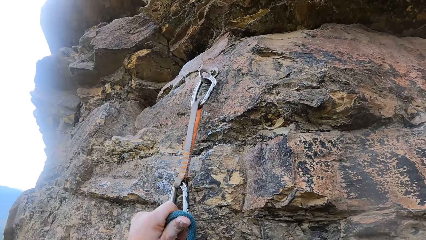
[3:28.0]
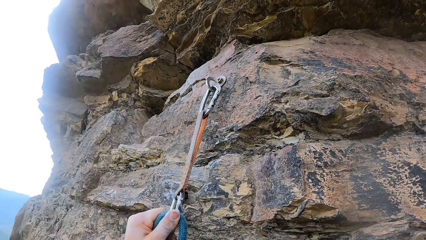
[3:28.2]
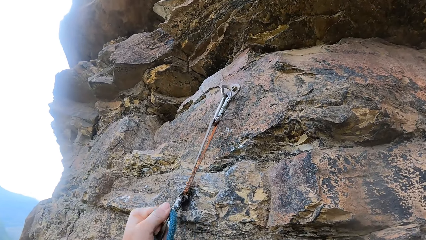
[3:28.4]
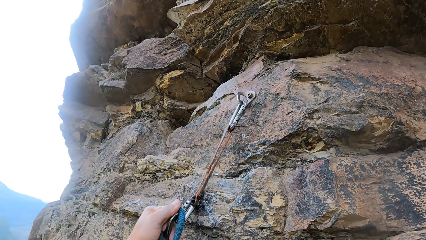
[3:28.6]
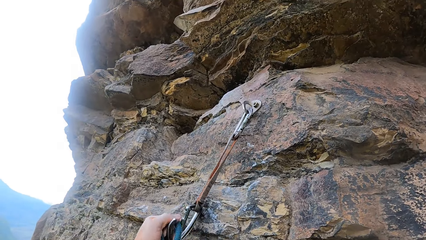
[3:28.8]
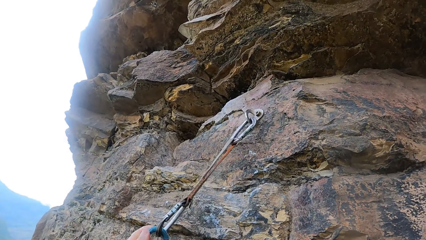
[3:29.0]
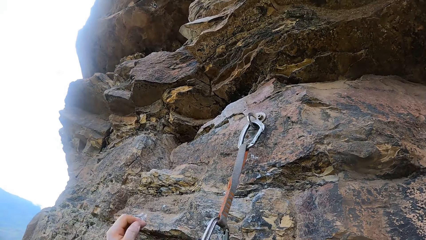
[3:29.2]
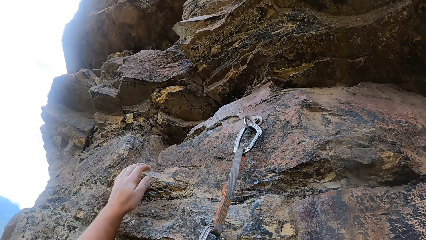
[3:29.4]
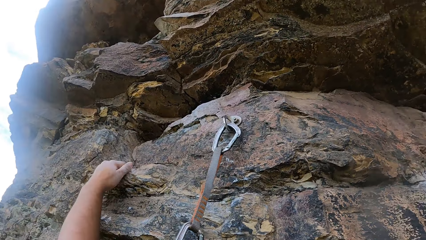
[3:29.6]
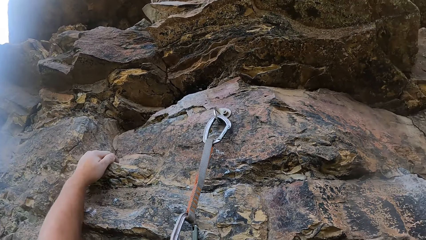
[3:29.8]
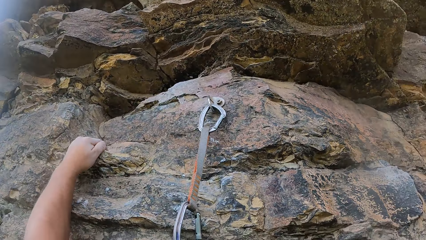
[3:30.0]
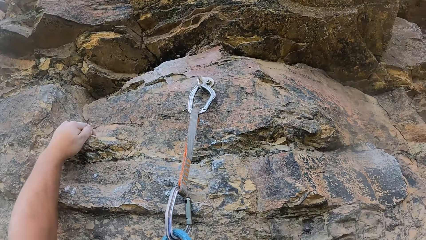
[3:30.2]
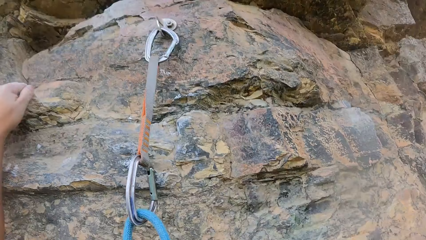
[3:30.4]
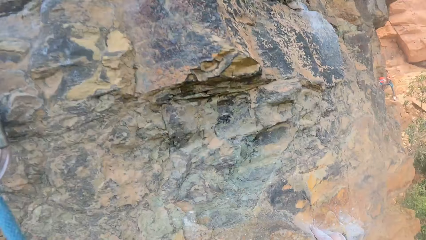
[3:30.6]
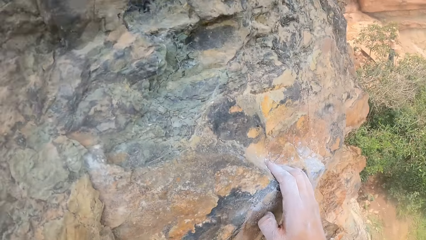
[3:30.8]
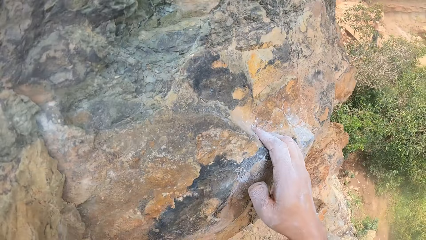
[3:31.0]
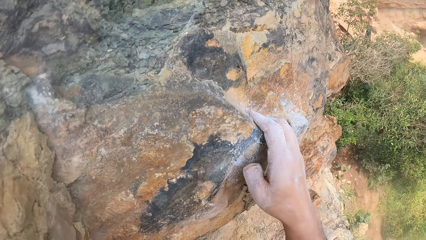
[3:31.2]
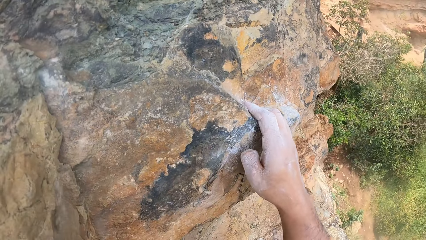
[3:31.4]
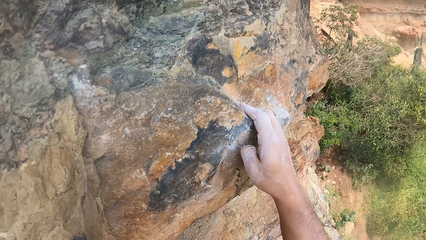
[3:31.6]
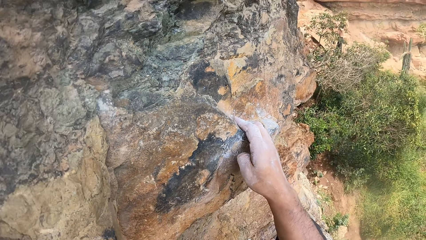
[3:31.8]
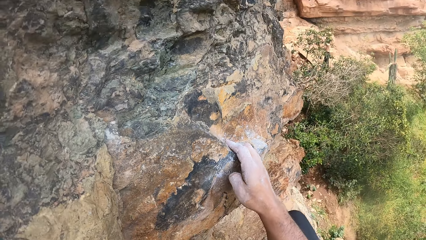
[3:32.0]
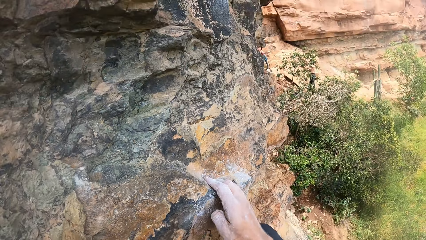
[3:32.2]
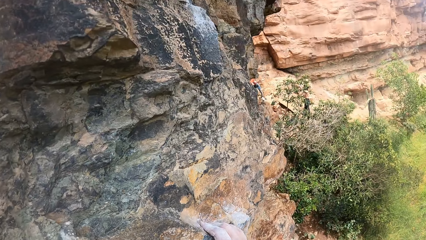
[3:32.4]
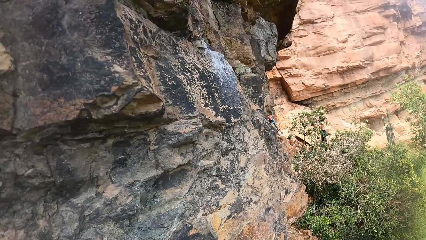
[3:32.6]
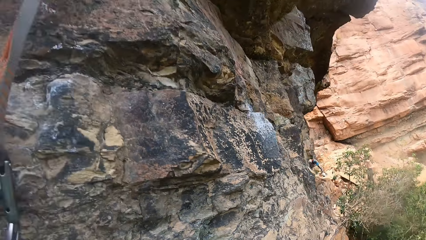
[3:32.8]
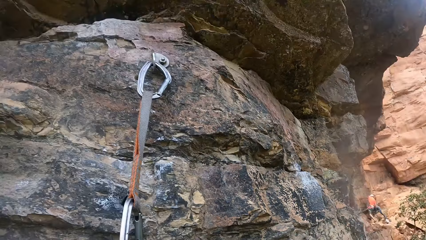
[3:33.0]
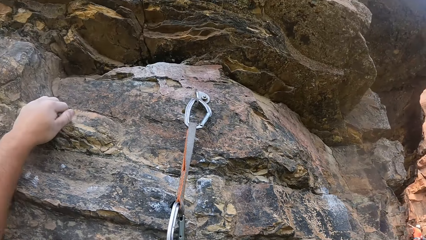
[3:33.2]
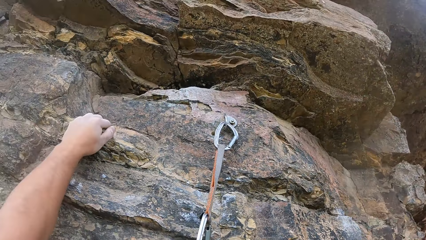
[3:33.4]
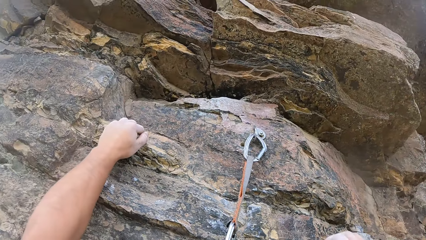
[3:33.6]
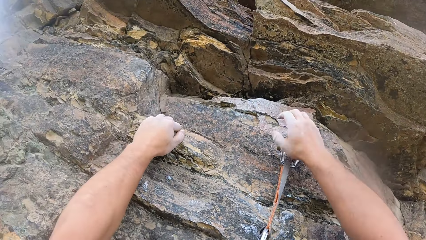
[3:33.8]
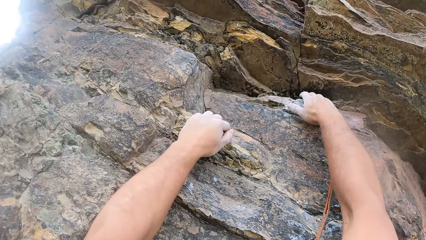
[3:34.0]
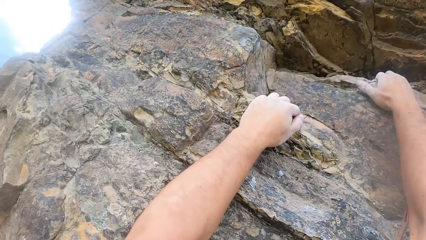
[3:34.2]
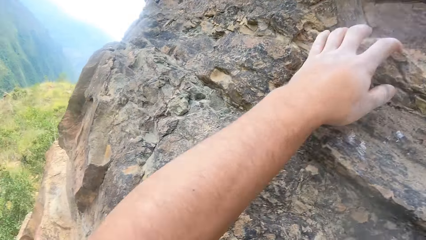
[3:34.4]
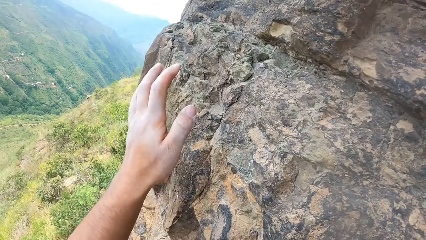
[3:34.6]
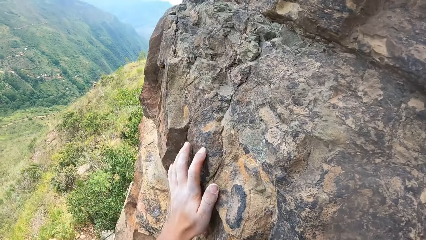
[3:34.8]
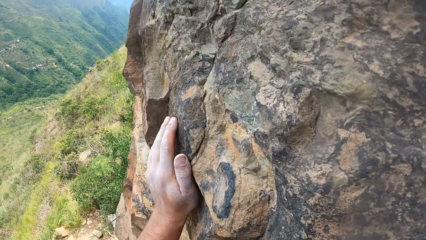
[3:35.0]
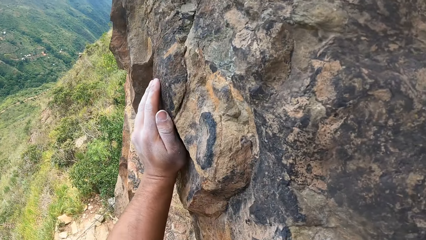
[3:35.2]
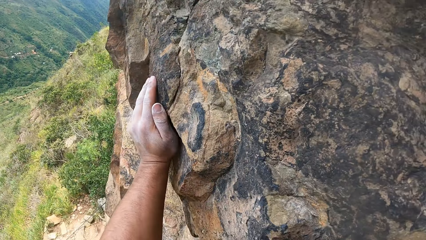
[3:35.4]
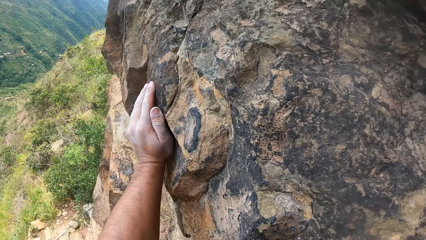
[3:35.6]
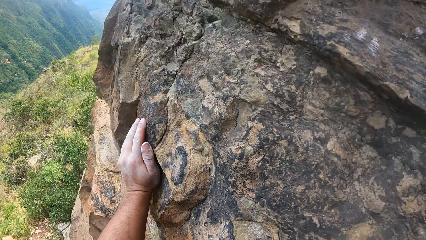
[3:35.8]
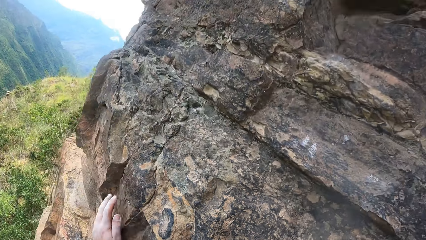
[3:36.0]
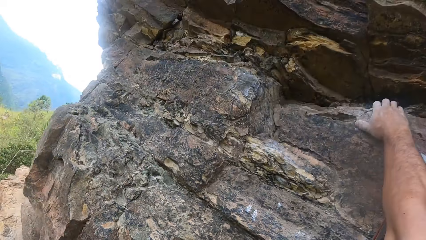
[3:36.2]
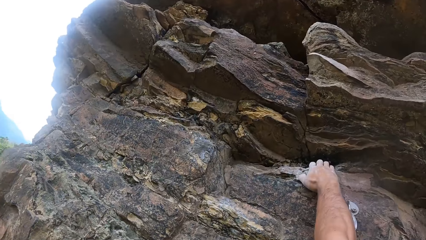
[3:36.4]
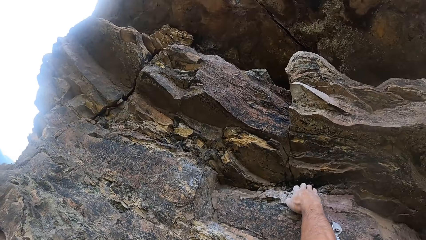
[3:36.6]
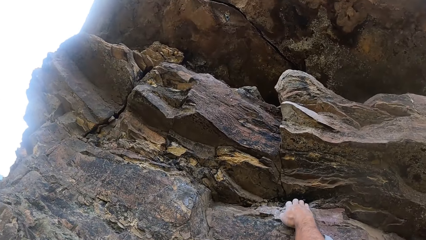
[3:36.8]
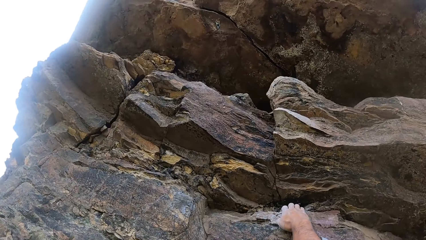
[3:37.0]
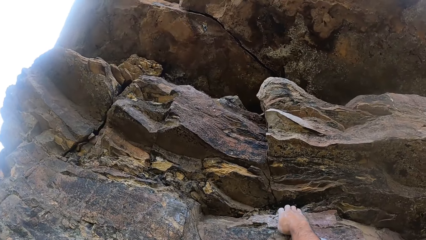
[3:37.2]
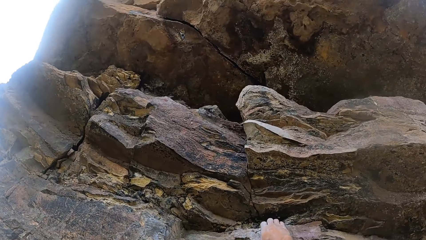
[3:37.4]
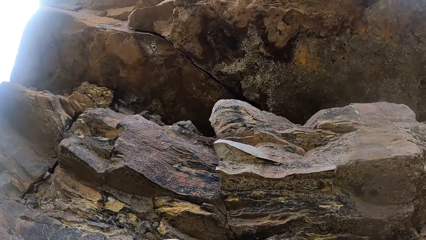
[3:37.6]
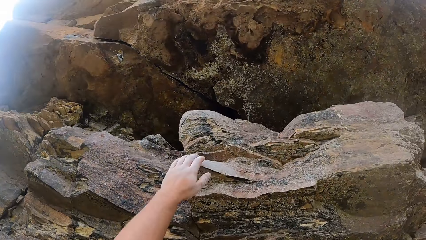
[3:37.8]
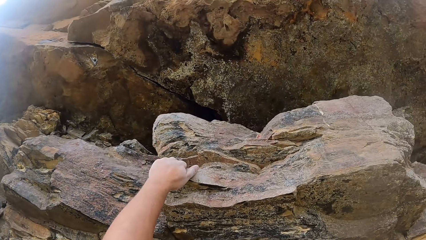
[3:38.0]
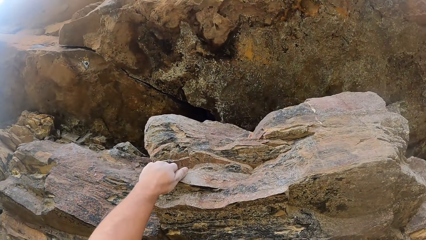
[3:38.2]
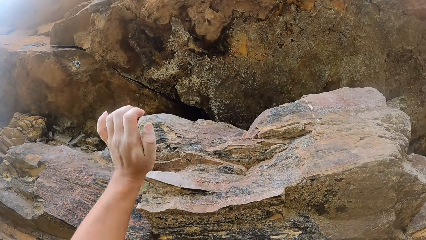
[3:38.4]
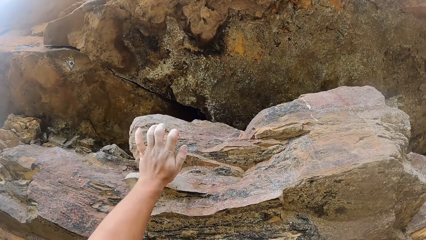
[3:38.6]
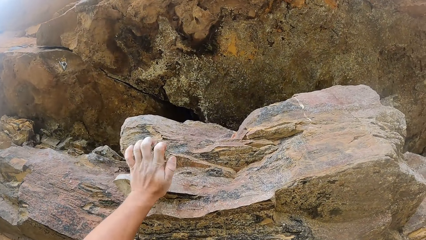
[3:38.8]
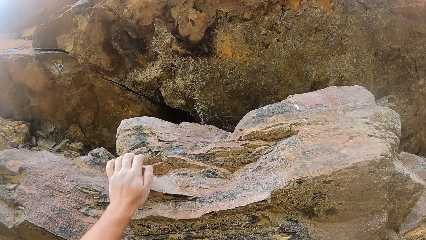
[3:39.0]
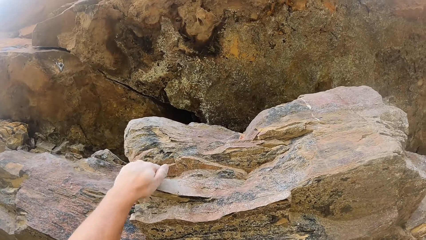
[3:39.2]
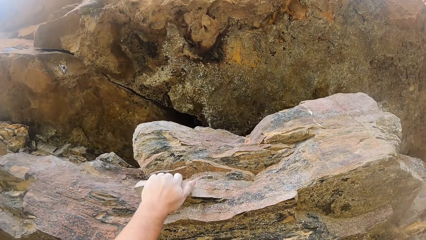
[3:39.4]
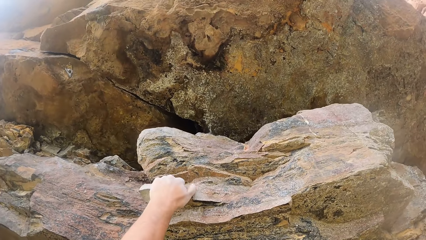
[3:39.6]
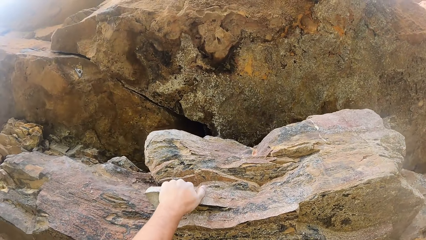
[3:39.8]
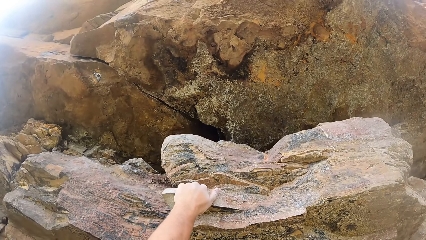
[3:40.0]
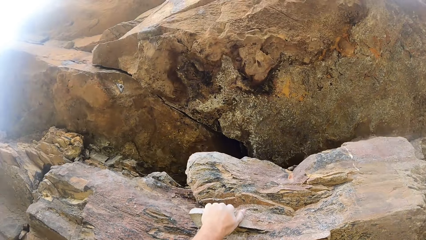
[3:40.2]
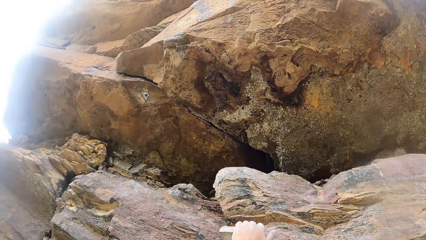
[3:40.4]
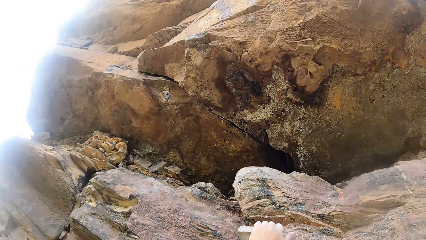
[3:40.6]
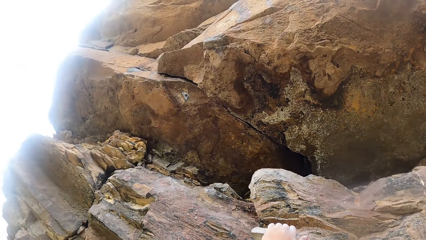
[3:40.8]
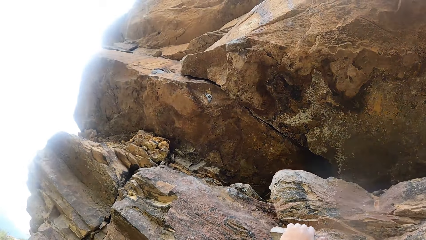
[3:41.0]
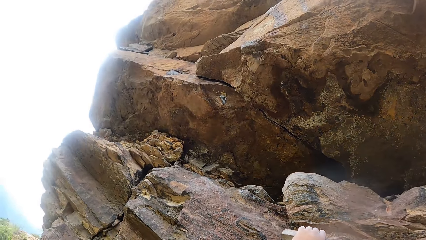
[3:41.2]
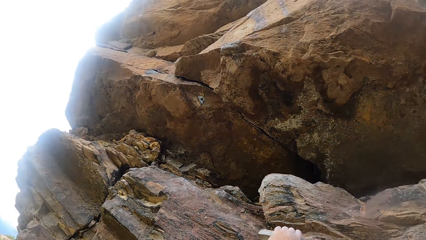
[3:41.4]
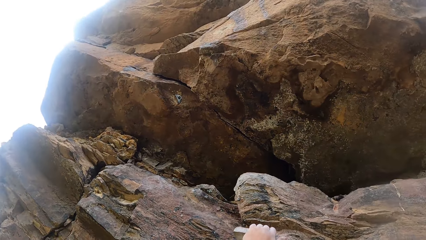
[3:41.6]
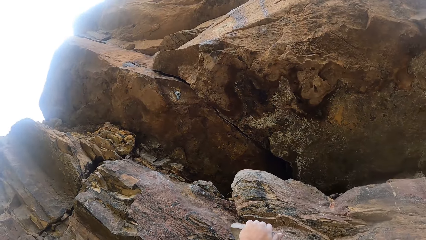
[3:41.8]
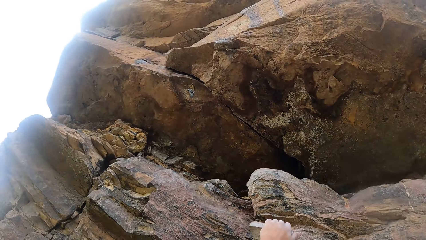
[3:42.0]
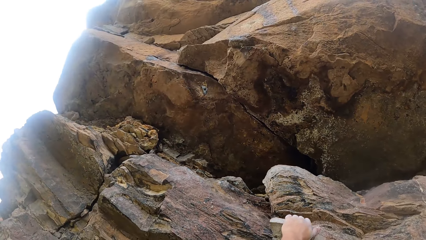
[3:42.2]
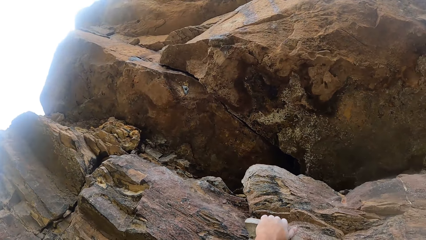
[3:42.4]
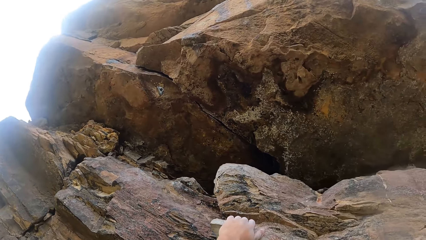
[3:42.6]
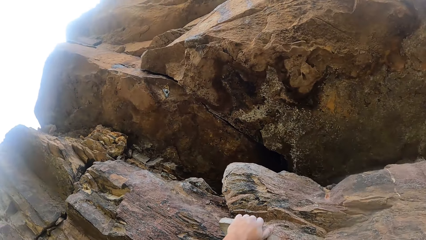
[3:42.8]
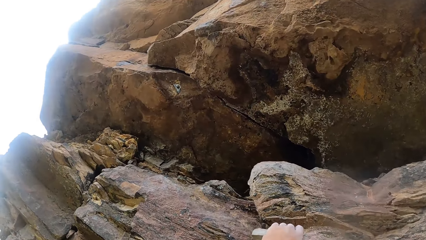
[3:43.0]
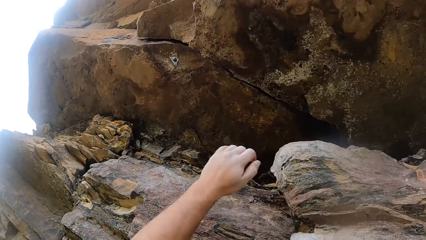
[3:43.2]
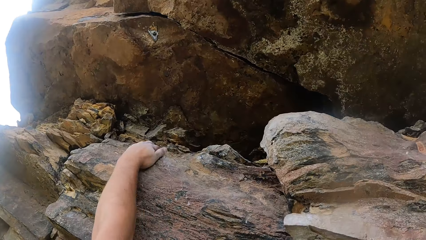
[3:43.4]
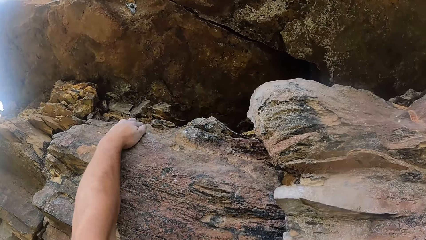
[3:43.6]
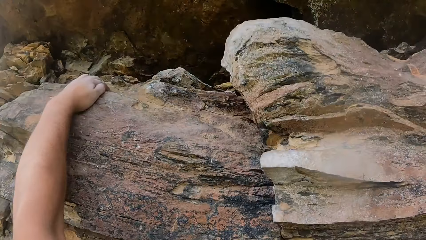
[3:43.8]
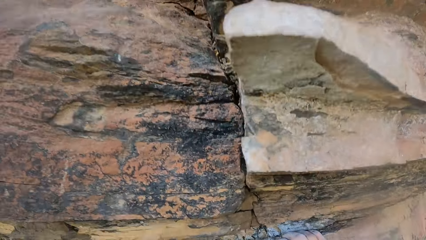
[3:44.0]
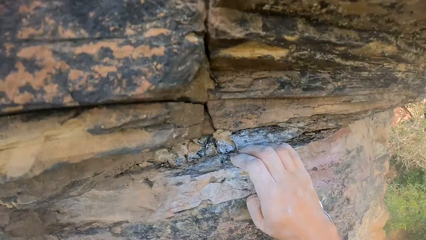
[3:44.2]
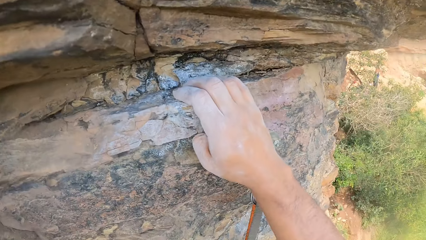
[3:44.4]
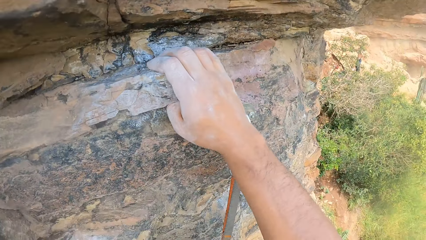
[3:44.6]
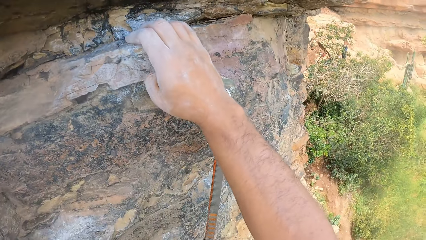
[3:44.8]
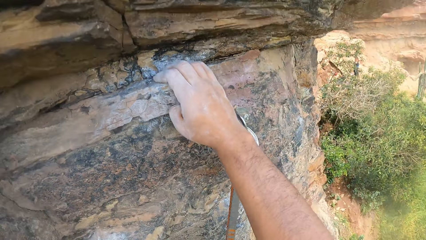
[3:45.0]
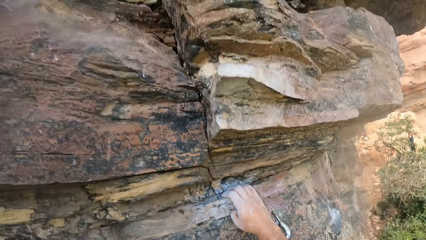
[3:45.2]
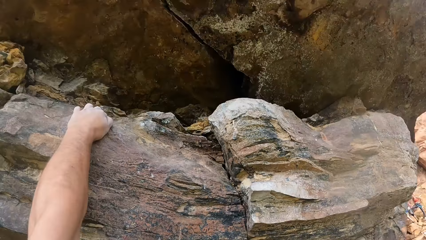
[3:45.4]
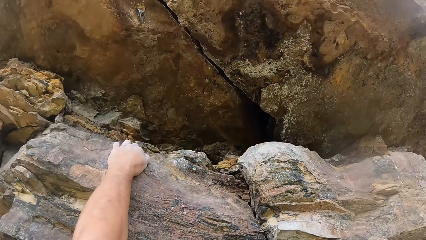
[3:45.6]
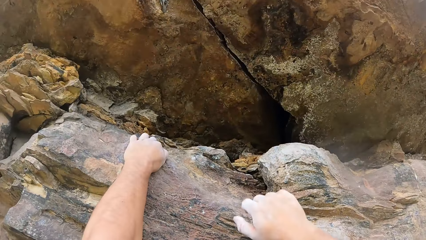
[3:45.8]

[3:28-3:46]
The camera wearer hooks a rope. They pull a trad on a hook. They grasp a rock with the left hand. They look down around the rock. They look up the rock. They move a hand around a mountain wall. They grasp the rock with the right hand. They look down around the rock. They look up the rock. They grasp the rock with the left hand. They knock the rock with the left hand. They grasp the rock with the left hand. They look around. They look up the rock. They grasp the rock with the left hand. They look down around the rock.
